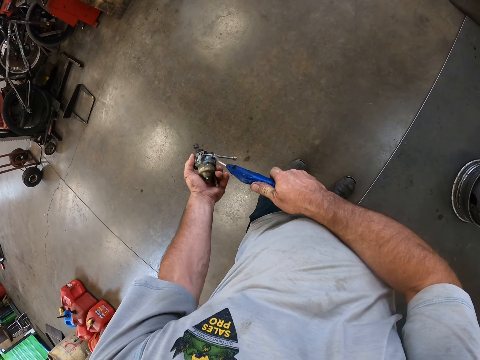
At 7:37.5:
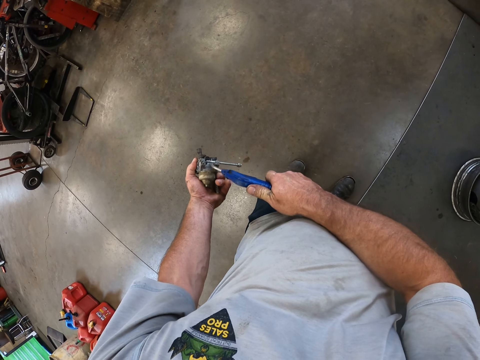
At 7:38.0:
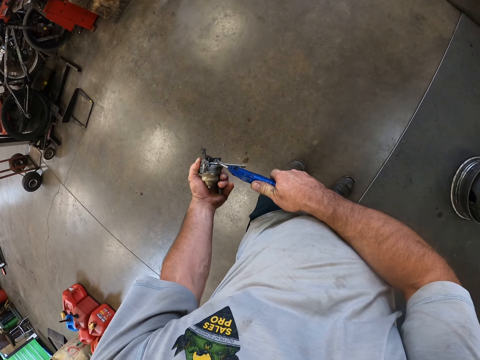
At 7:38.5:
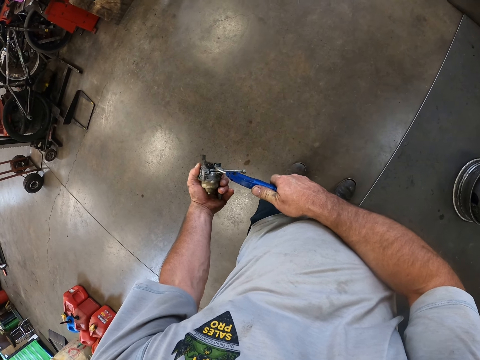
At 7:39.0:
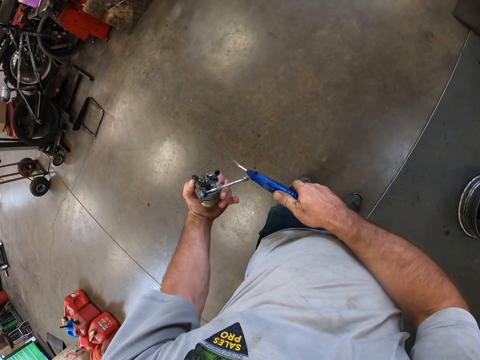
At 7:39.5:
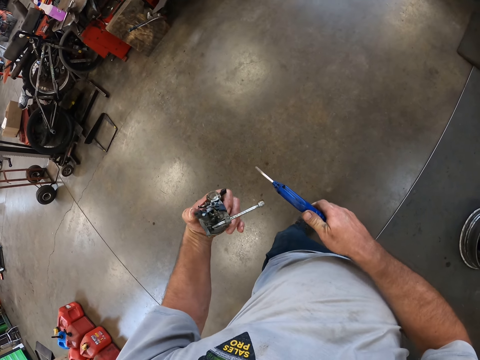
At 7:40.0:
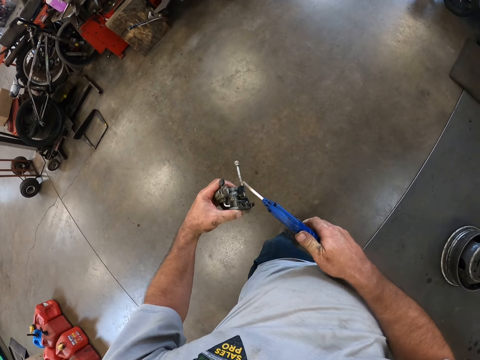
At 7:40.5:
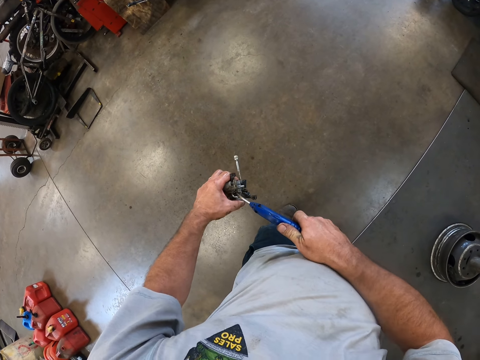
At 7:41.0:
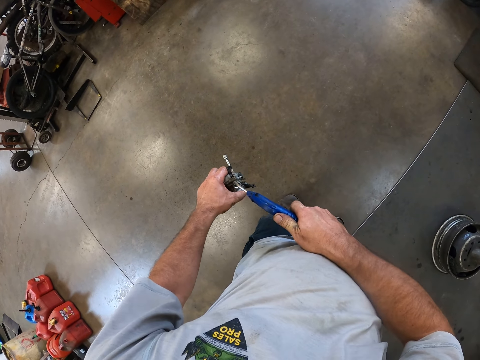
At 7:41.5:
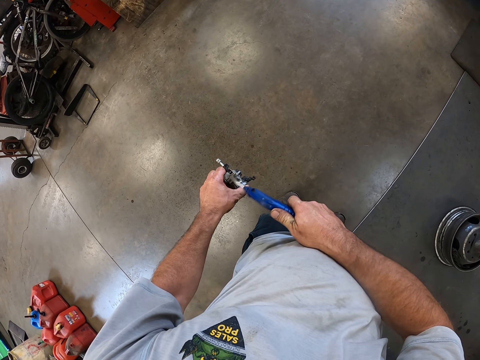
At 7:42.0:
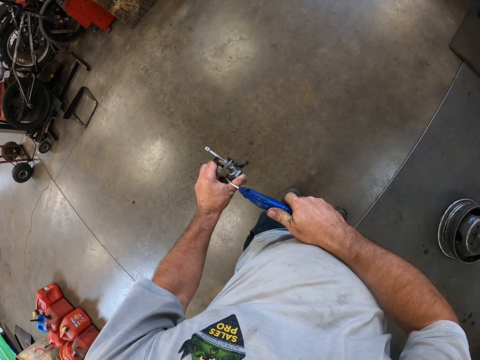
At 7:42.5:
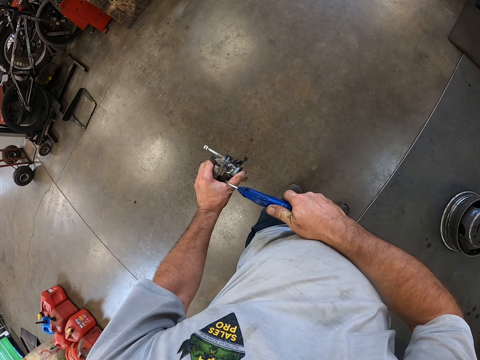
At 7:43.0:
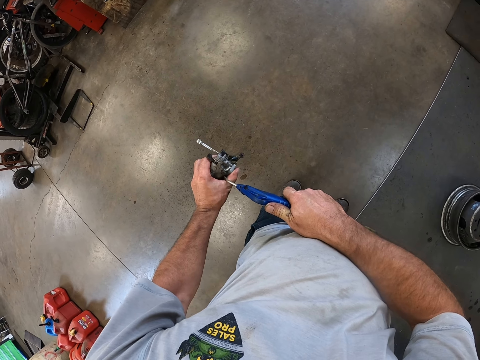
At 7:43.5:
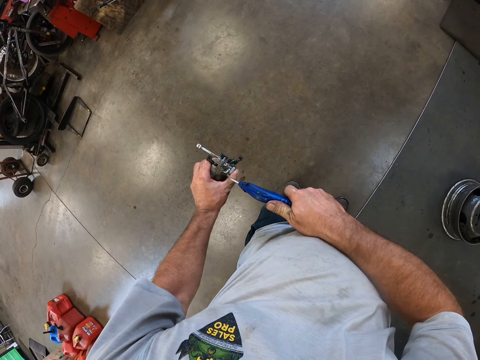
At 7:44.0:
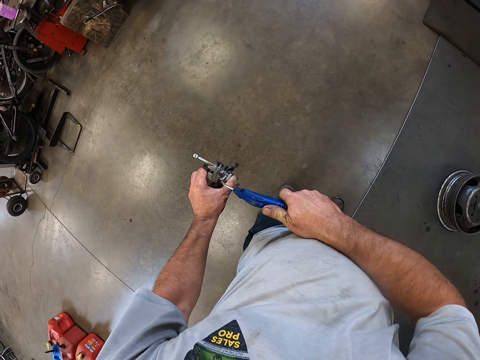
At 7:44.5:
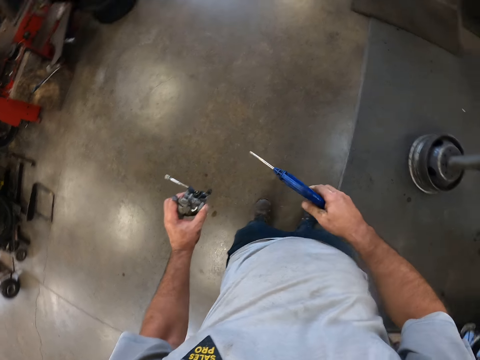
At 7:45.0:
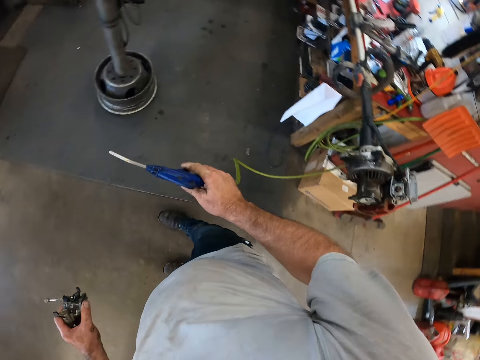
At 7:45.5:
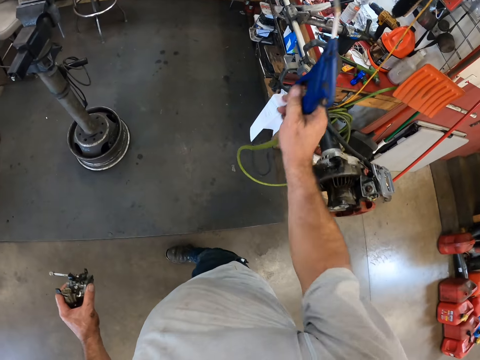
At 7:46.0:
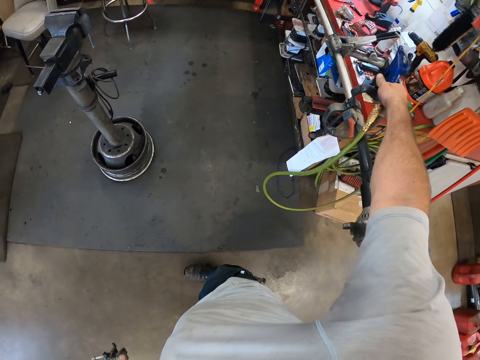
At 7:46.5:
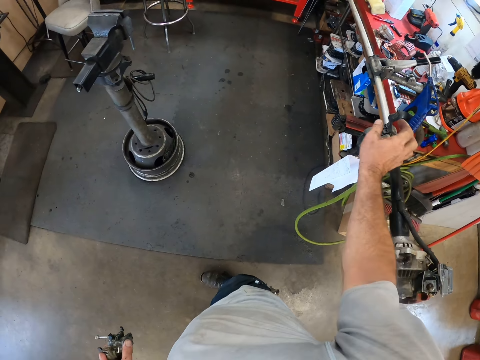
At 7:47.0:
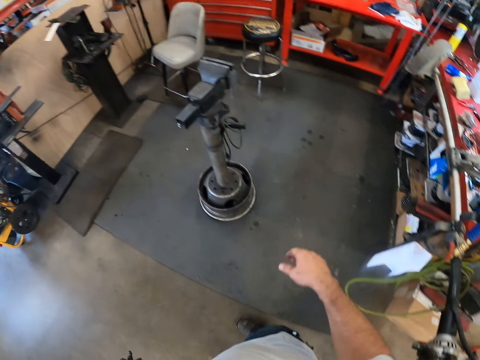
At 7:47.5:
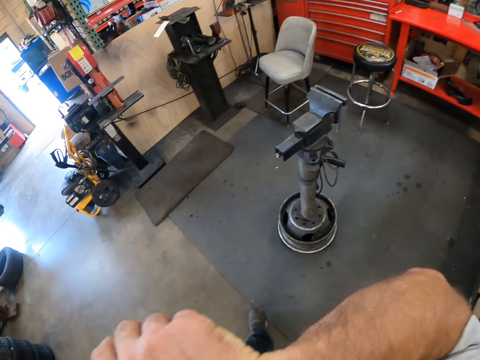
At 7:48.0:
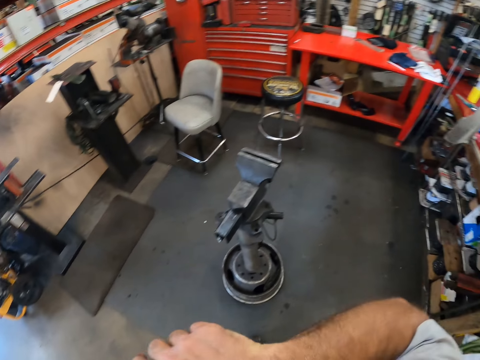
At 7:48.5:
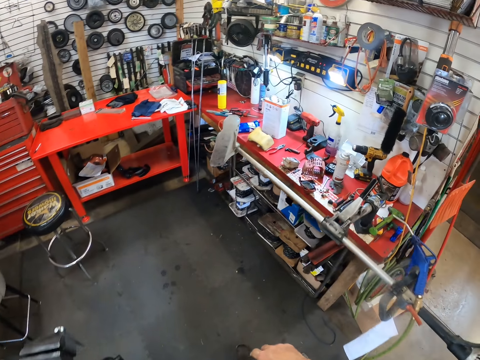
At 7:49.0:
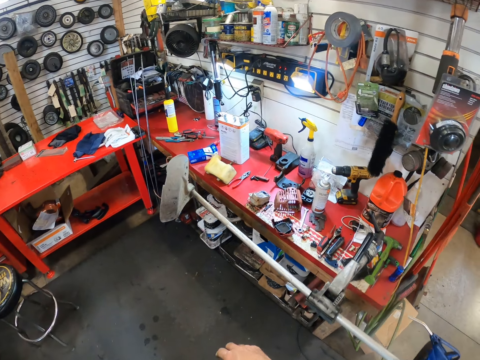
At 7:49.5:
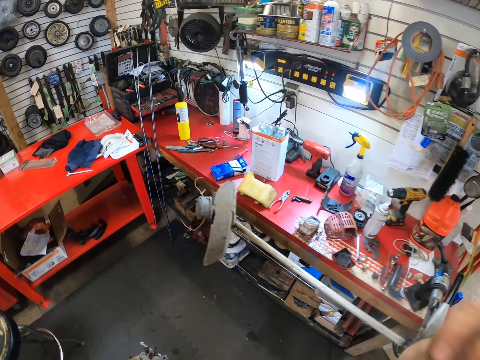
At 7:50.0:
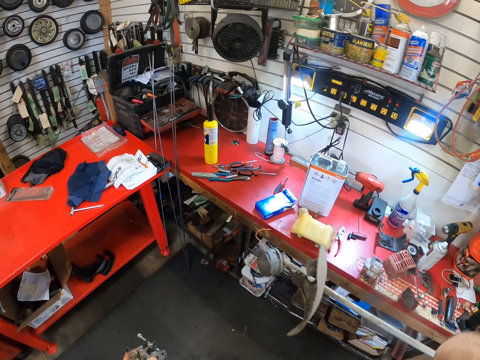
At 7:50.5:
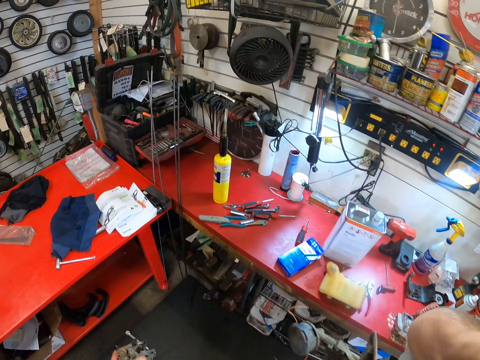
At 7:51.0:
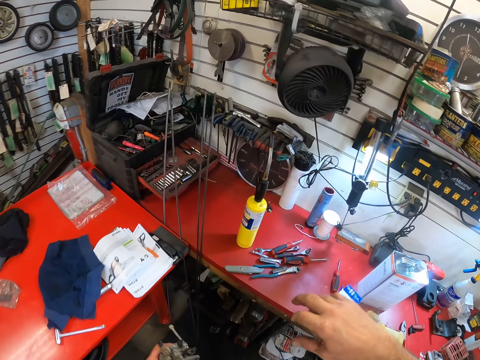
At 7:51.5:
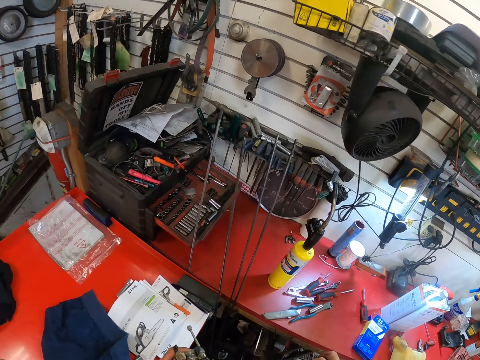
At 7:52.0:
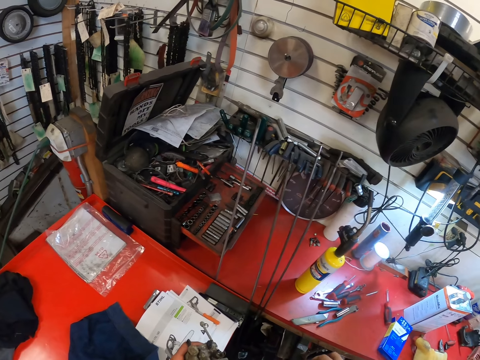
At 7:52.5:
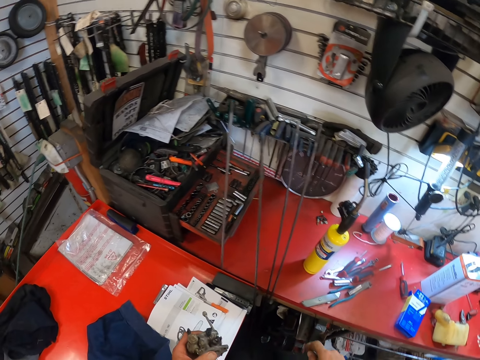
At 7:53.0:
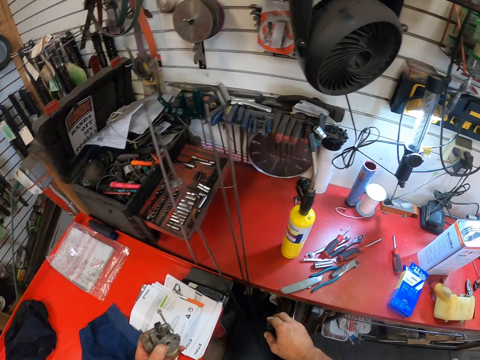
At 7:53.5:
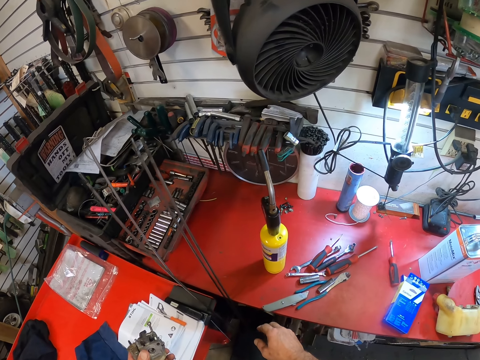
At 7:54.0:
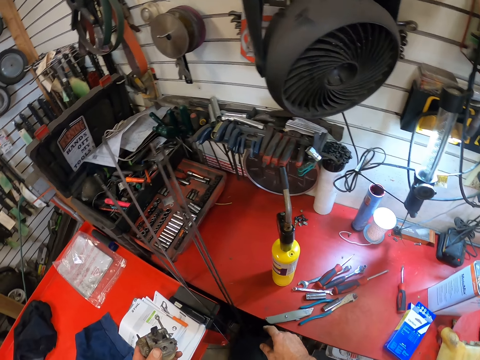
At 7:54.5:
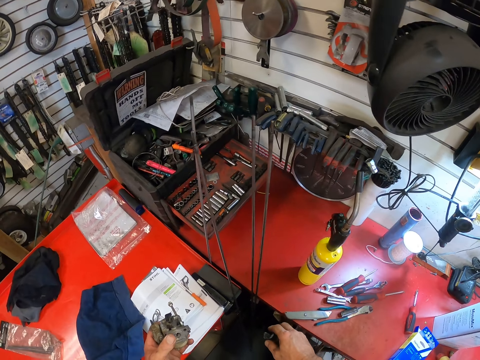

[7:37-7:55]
The camera wearer stares at the carburetor. He raises the carburetor and the choke lever in his left hand. He blows air on the carburetor and the choke lever in his left hand with the air blower gun or spray gun in his right hand. He sprays lubricant from the spray gun in the carburetor. He turns towards the rod. He drops the air blow gun on the grass trimmer with his right hand. He hangs the spray gun on the rod. He raises his right hand towards his face. He walks towards the table. He stares at the tool box.

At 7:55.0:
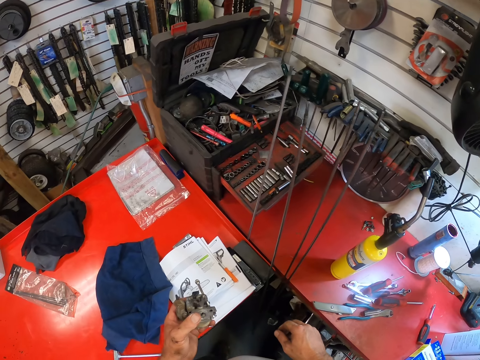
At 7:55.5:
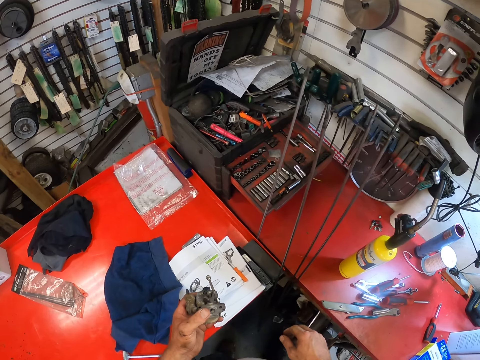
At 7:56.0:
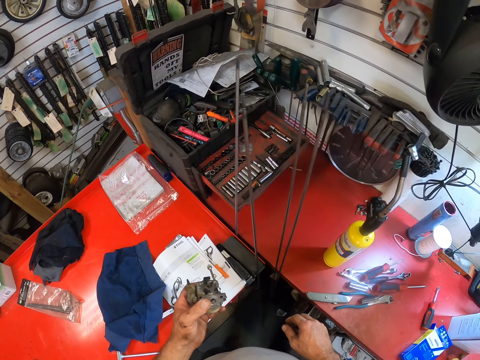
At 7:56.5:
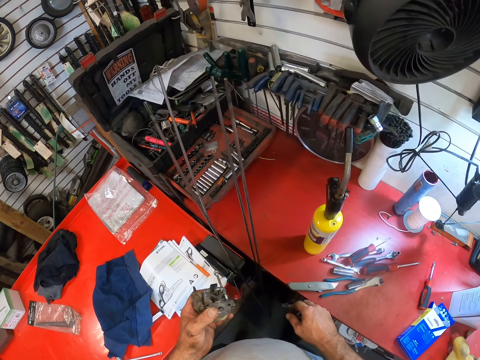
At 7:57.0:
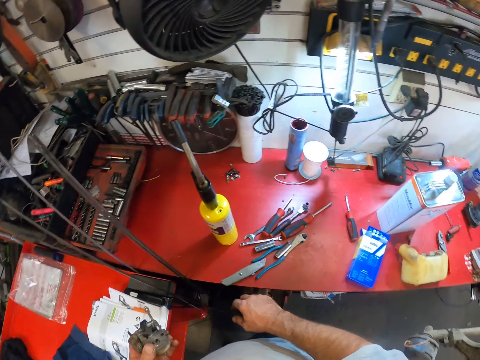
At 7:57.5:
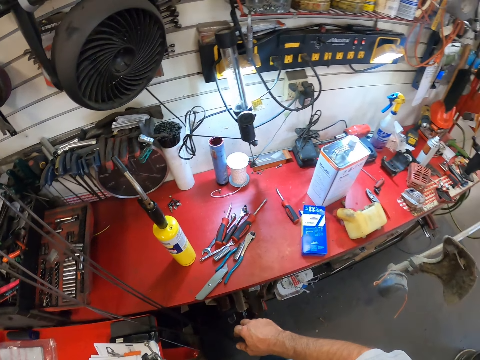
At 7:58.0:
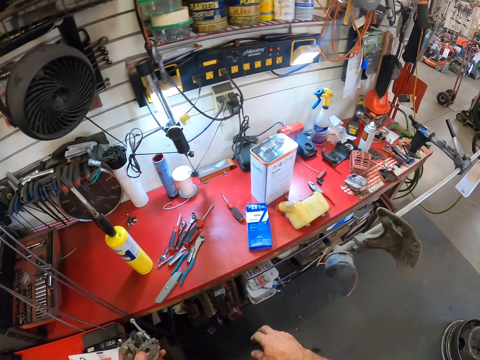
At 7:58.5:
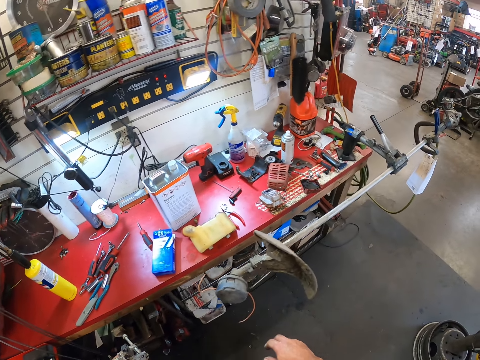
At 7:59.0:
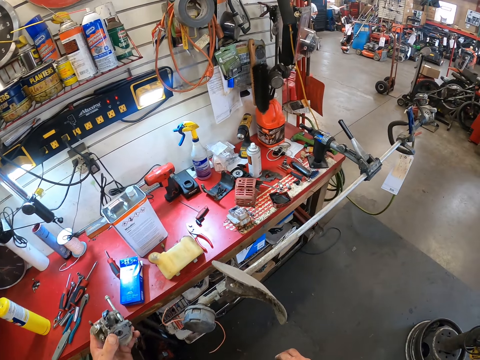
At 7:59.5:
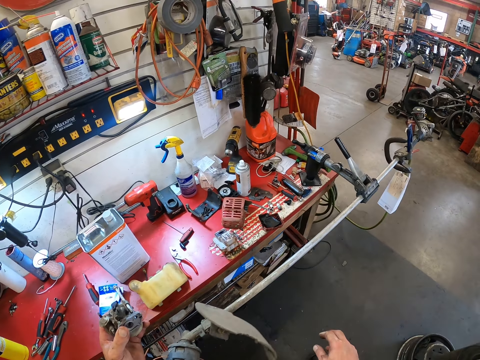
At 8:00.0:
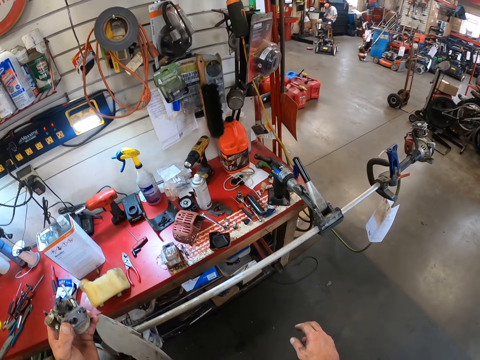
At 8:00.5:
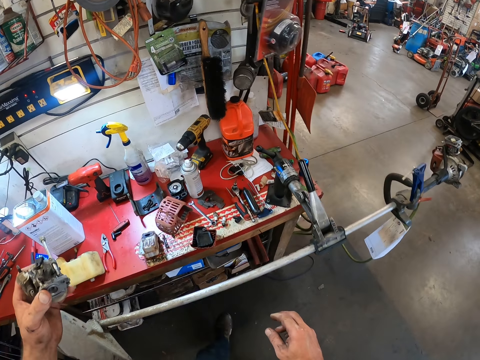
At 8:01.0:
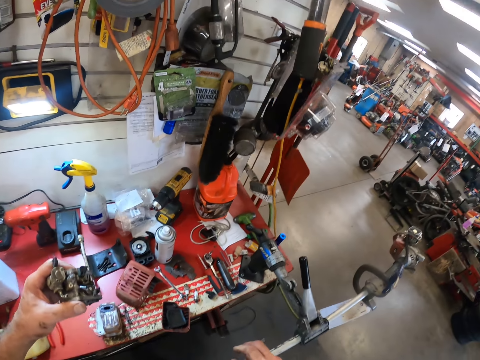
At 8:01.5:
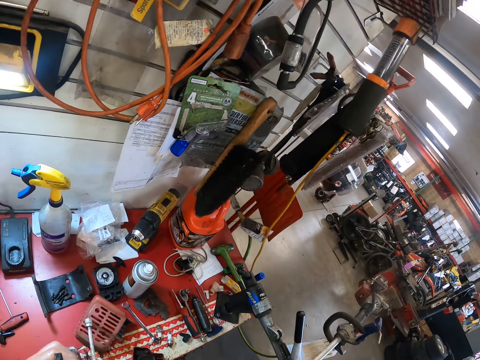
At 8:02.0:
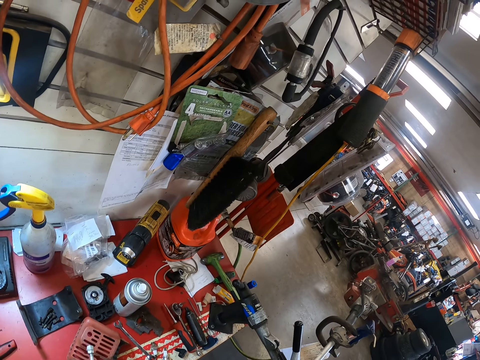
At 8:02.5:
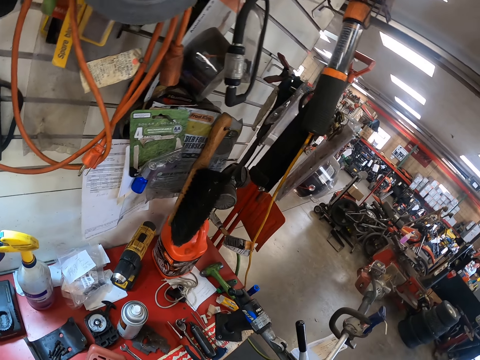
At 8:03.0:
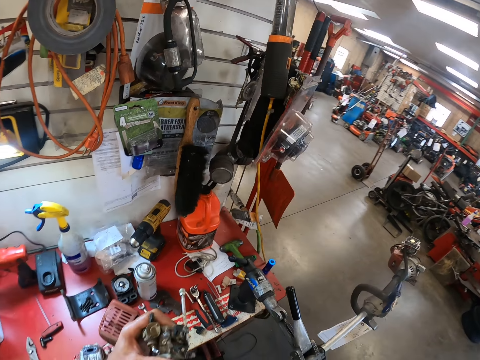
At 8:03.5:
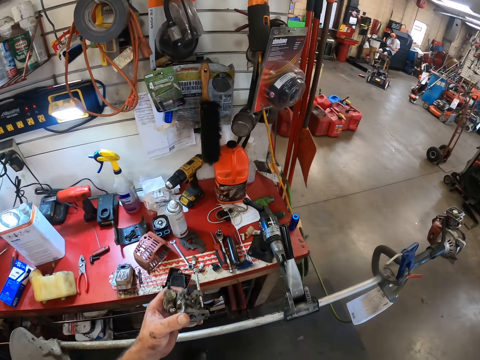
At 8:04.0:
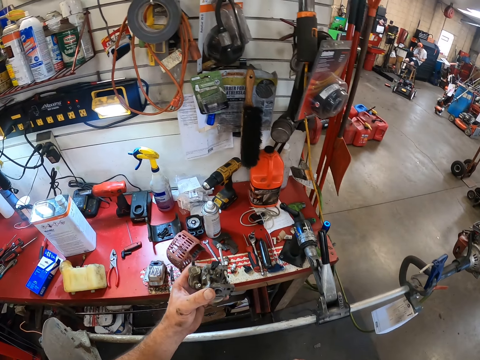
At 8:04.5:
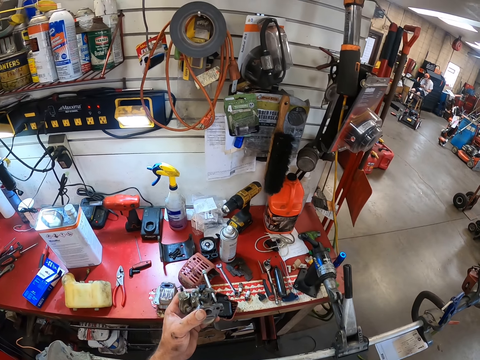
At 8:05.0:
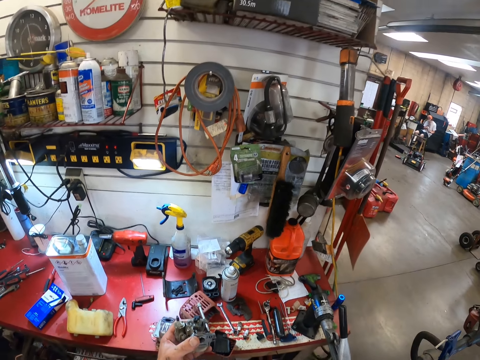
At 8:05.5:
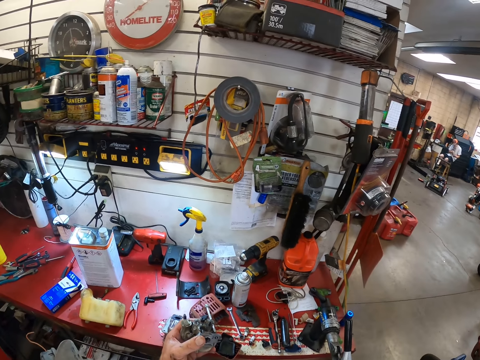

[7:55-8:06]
The camera wearer stares at the table.
